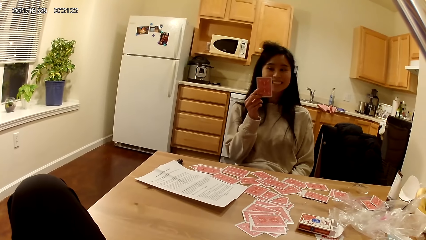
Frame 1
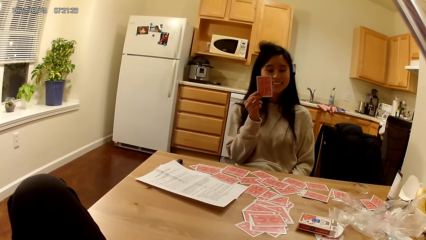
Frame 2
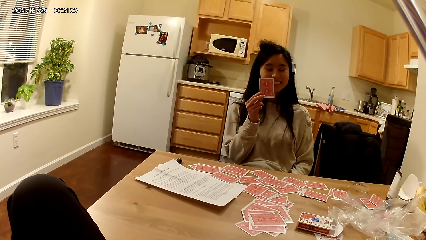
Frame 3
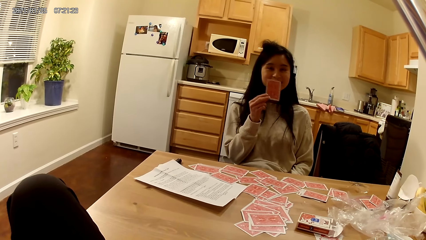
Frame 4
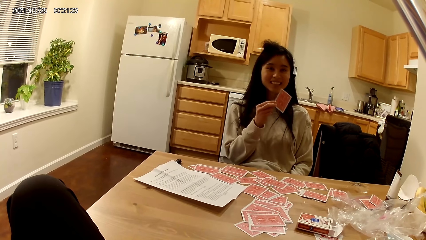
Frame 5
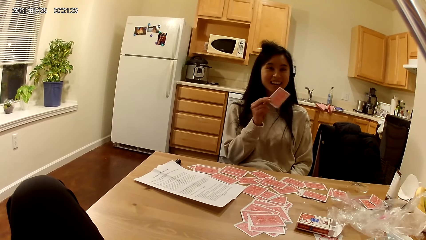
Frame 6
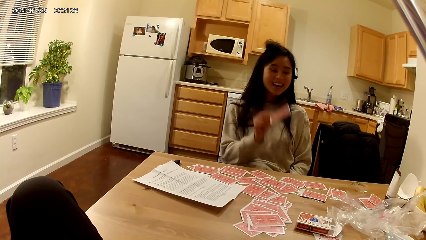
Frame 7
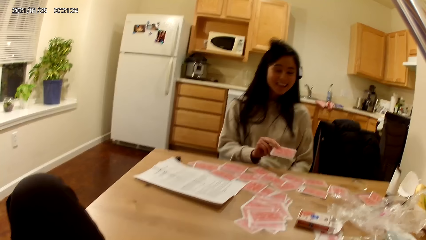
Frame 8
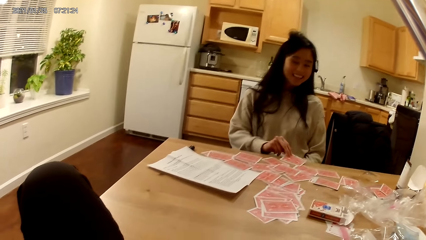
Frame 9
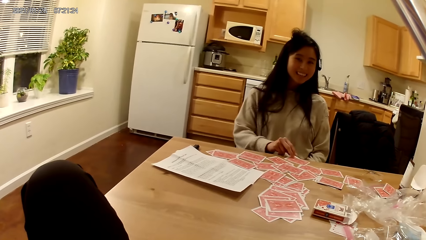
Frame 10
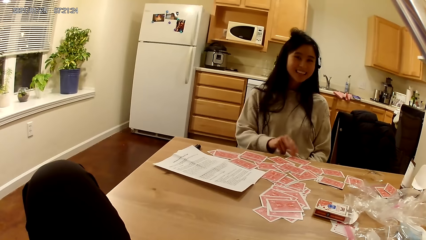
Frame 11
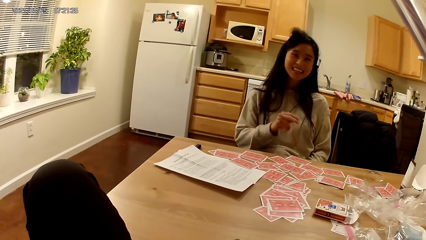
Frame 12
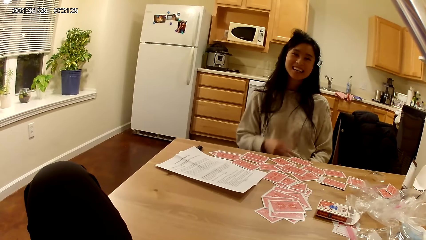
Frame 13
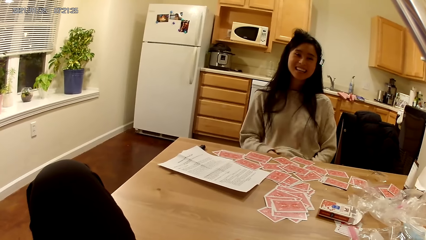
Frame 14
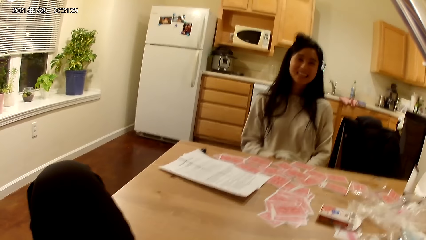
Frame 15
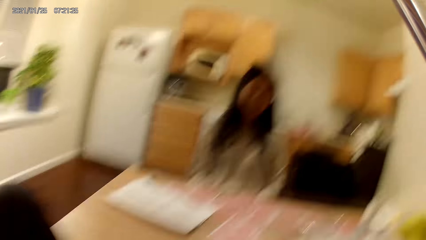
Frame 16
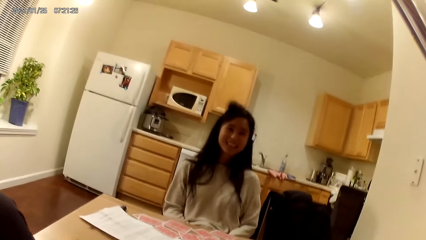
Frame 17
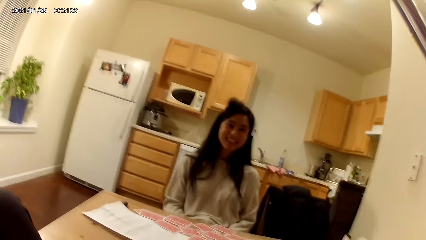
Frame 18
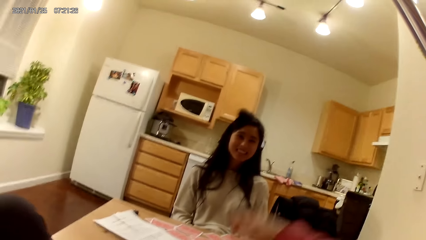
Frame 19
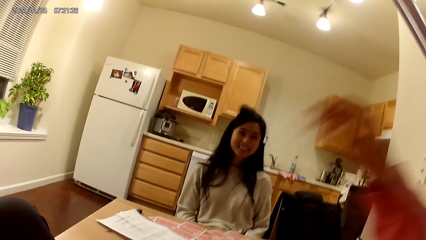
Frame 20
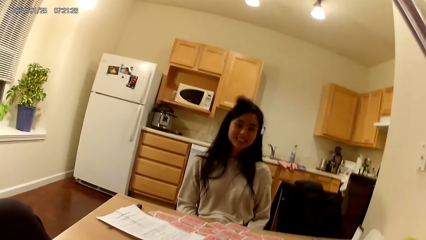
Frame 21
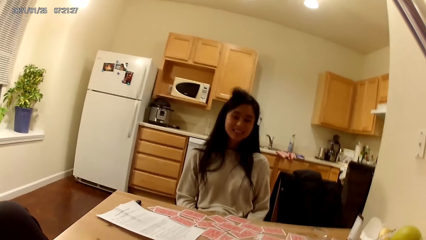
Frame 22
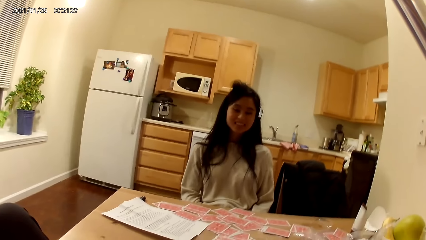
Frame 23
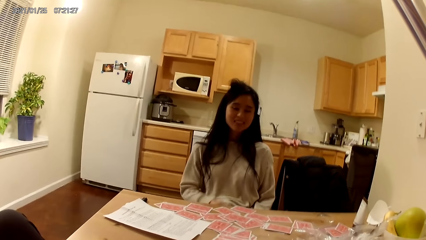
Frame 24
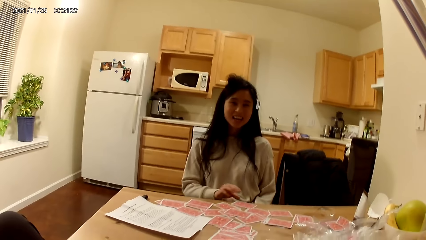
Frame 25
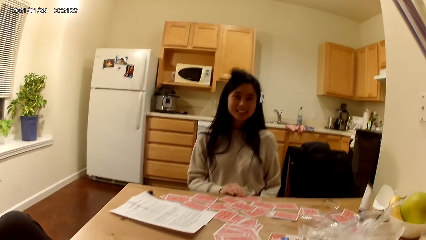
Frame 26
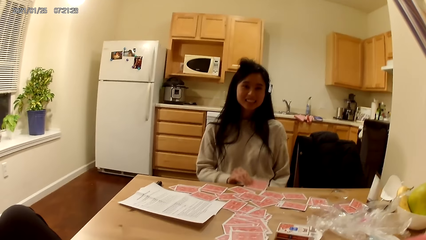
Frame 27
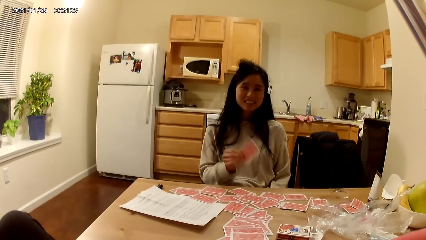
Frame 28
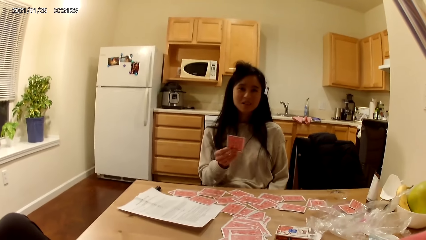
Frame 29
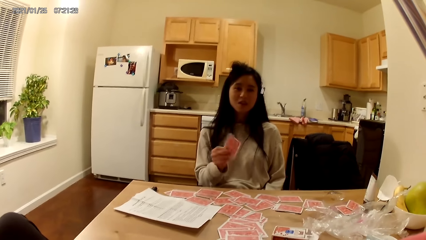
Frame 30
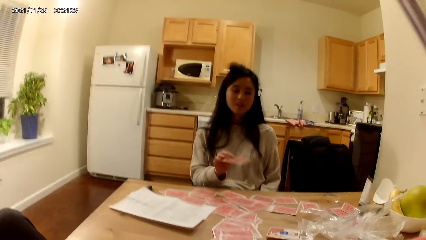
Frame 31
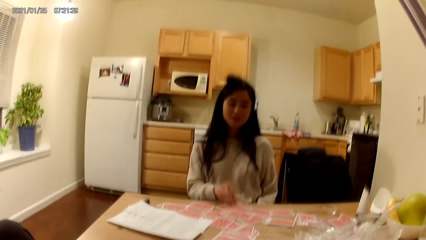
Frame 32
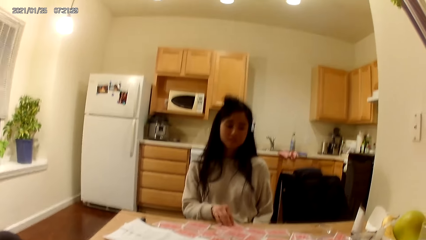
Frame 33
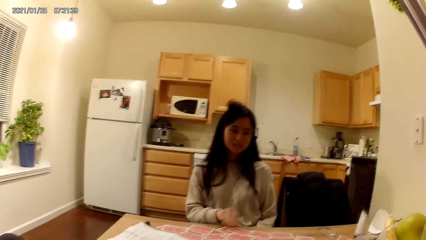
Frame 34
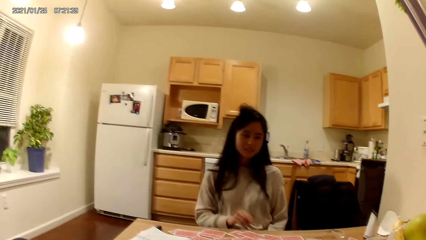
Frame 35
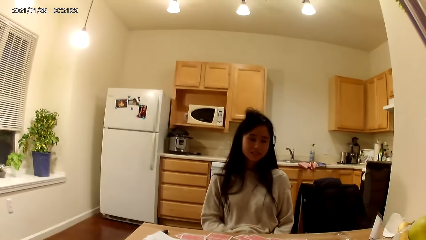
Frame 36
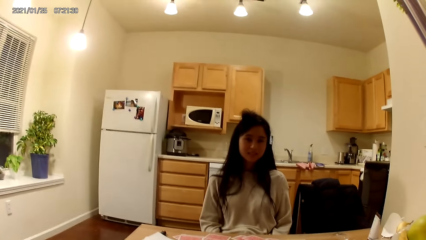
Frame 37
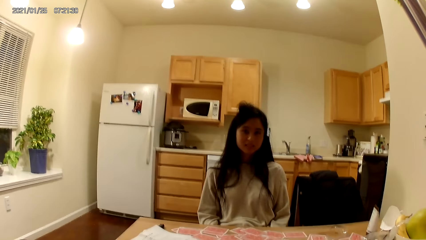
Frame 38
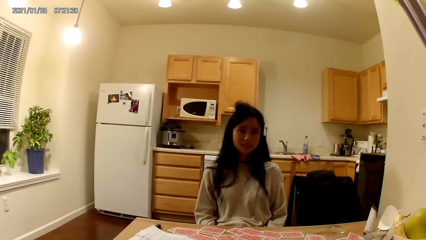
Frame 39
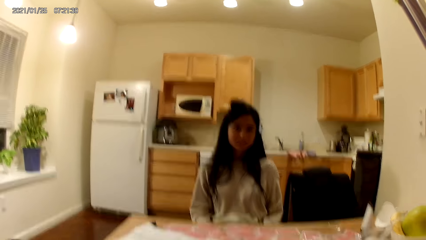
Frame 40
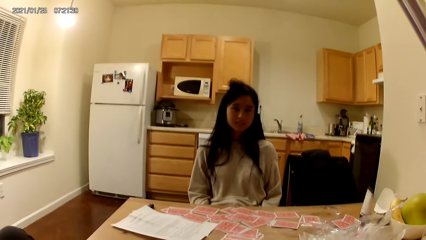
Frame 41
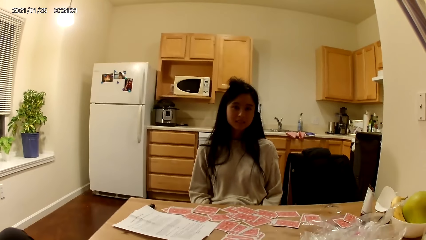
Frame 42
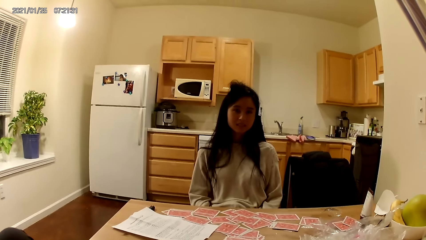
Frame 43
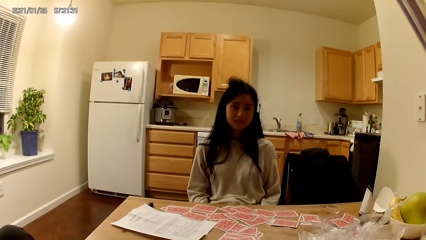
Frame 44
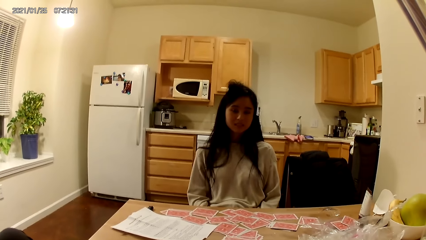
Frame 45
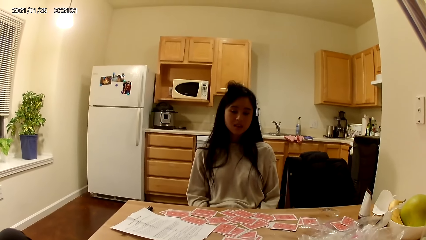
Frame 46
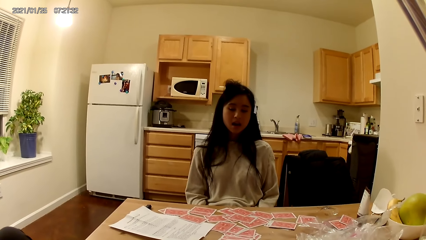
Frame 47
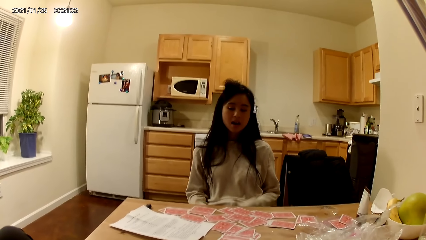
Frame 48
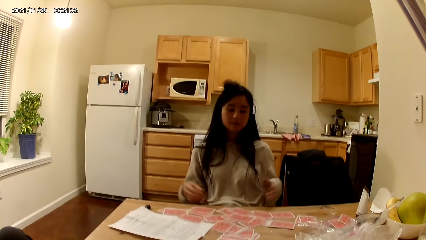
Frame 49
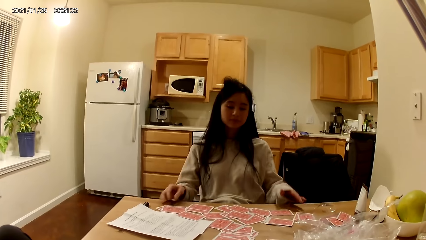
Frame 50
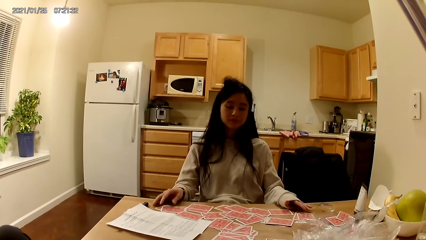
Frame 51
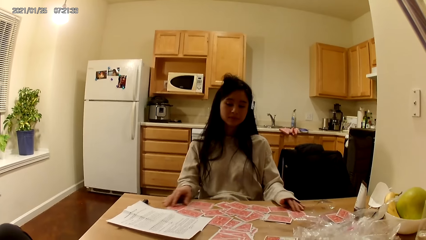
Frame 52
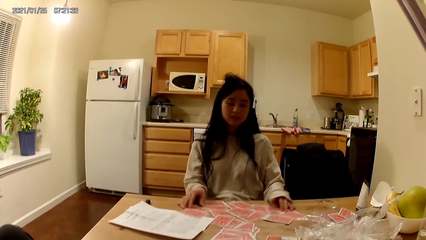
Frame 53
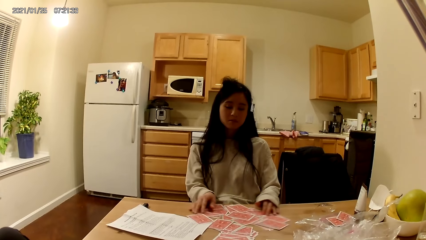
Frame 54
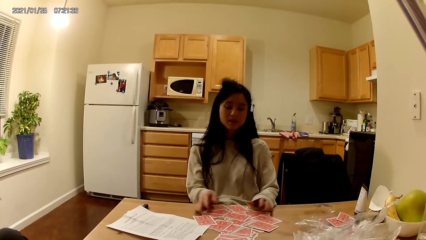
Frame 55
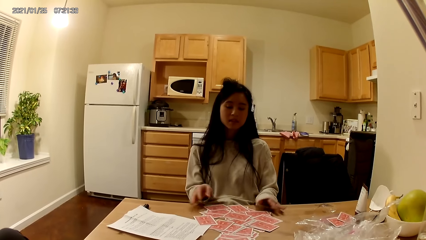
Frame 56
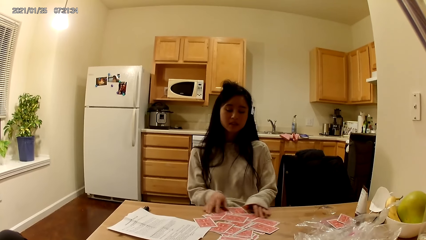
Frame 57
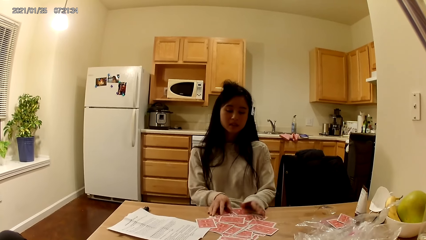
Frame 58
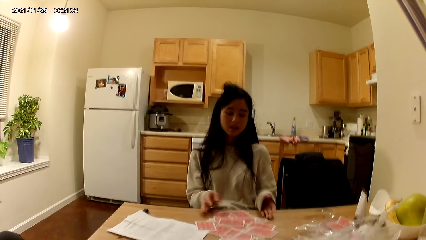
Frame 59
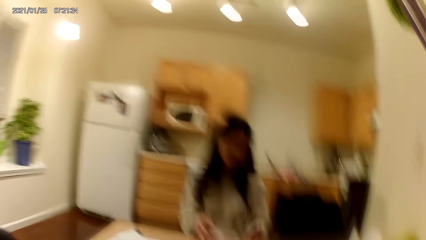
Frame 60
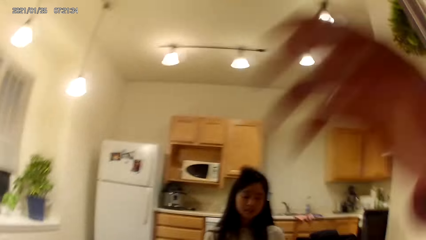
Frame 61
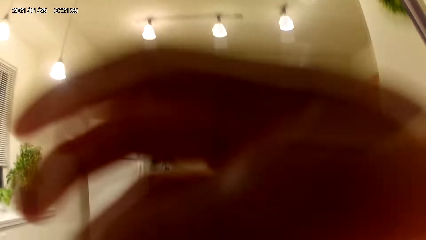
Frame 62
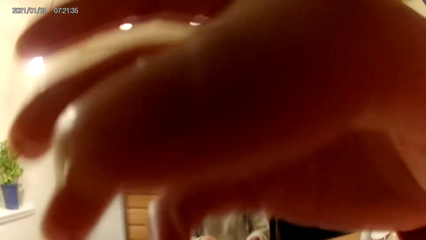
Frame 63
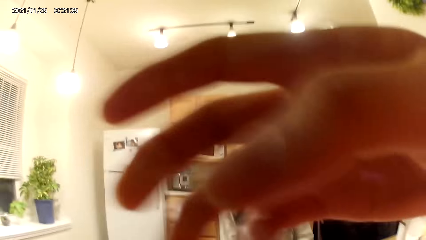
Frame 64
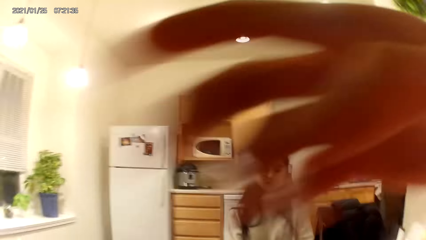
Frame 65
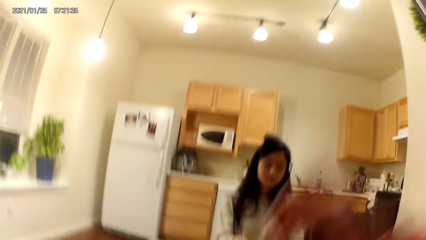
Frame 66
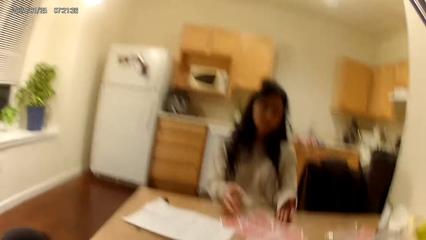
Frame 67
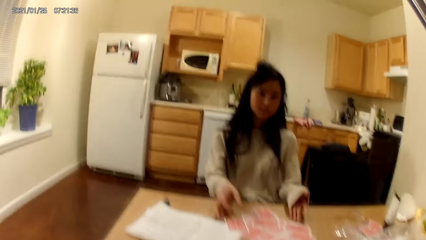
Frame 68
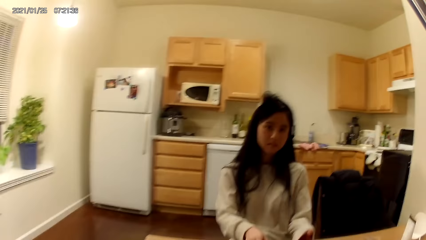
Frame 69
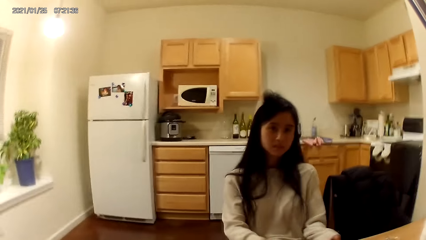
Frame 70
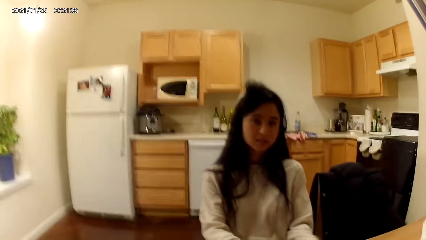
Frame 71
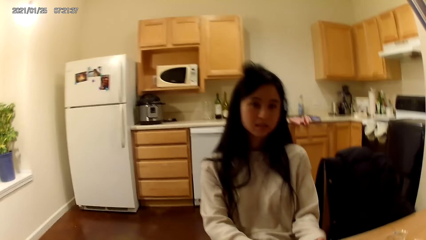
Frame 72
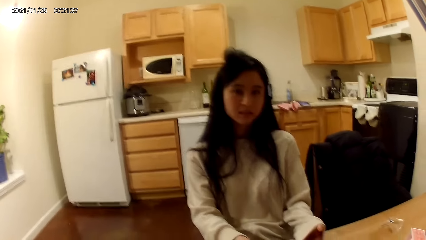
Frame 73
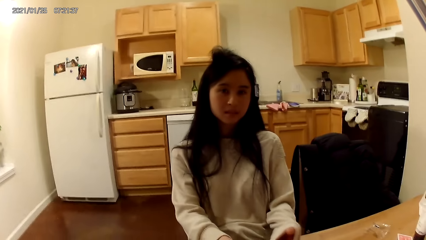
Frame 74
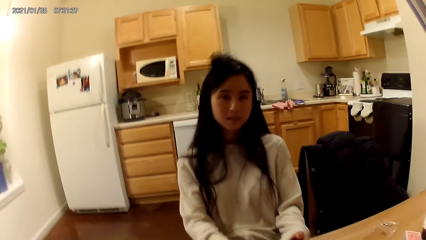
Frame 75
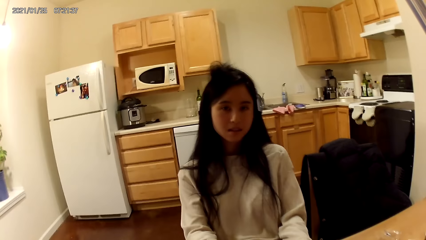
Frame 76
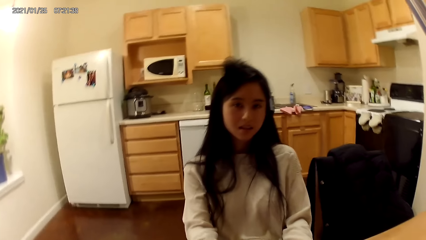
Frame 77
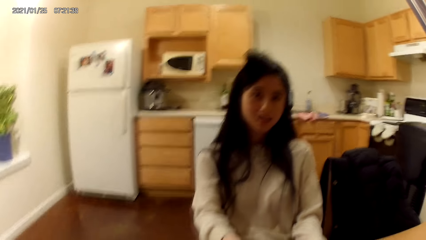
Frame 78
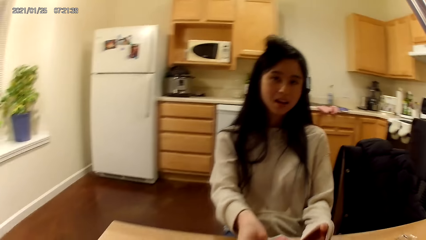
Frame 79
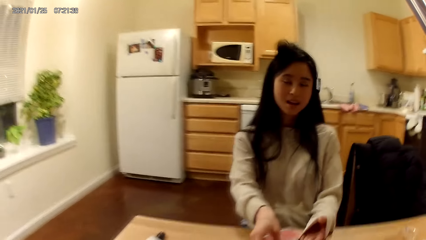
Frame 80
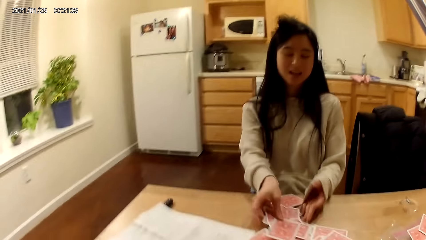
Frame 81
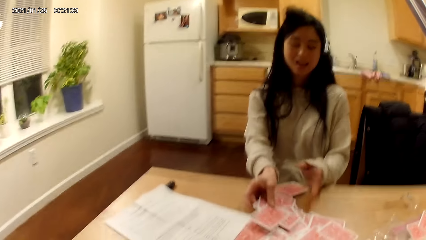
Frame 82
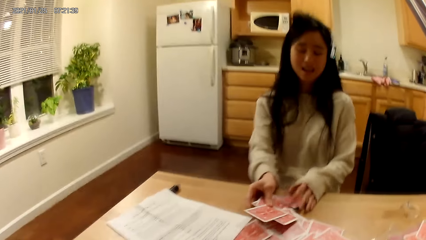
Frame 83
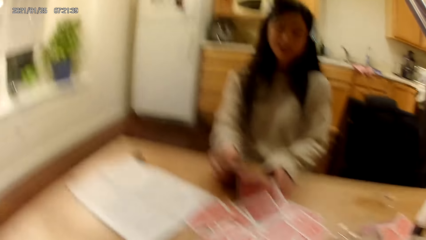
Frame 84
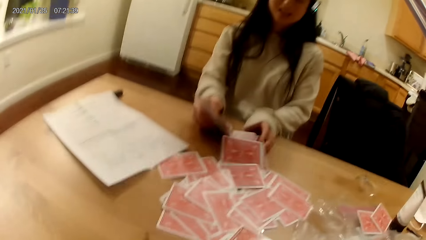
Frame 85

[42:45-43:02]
The woman raises another card with her right hand and places the card on the dining table with her right hand. The woman raises her hand towards her face. The camera wearer moves up a hand. The woman picks the card from the dining table with her right hand and places the card on the dining table with her right hand. The woman gathers the cards on the dining table together with her hands. The camera wearer raises her right hand towards her face.
